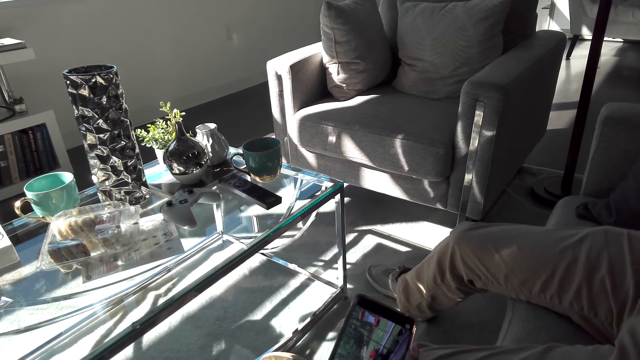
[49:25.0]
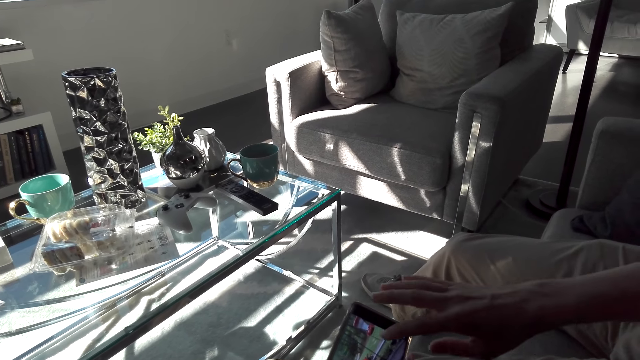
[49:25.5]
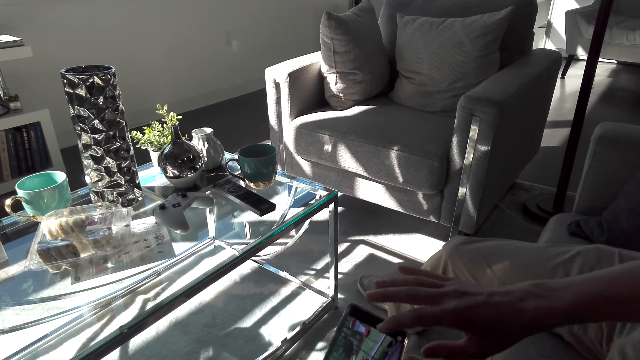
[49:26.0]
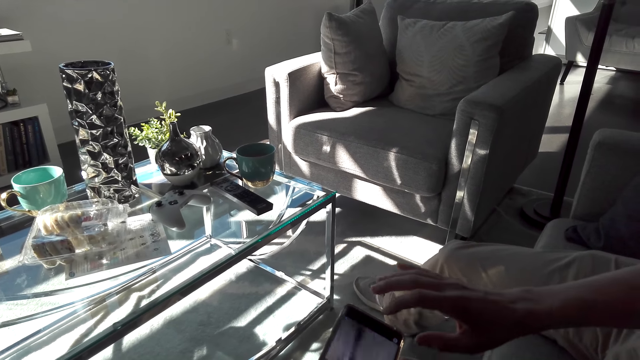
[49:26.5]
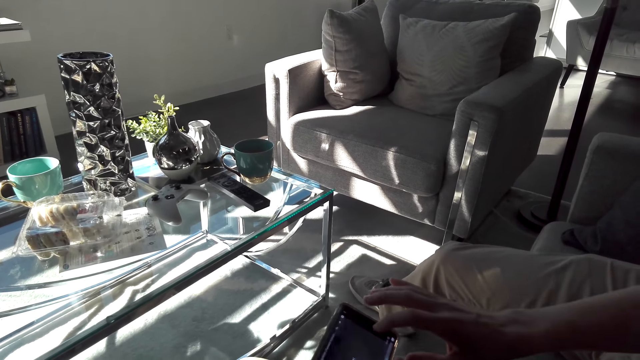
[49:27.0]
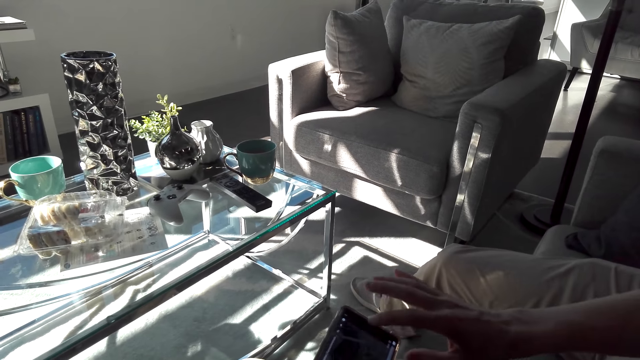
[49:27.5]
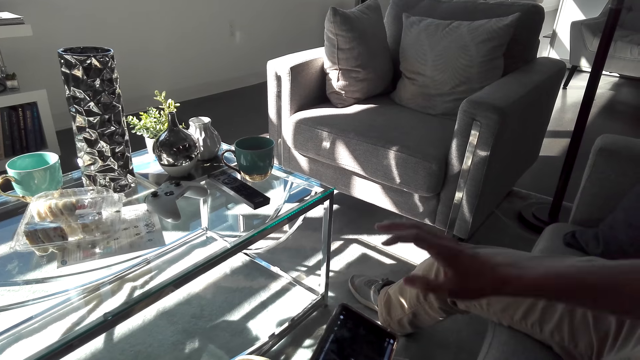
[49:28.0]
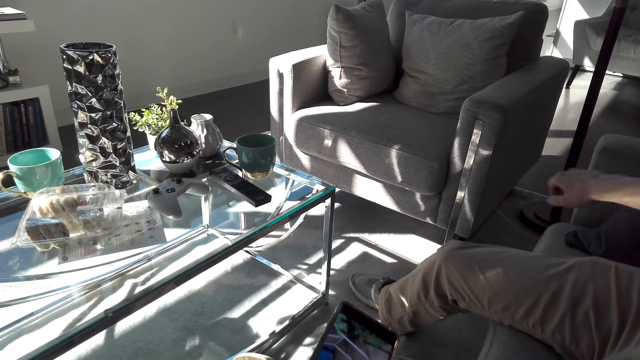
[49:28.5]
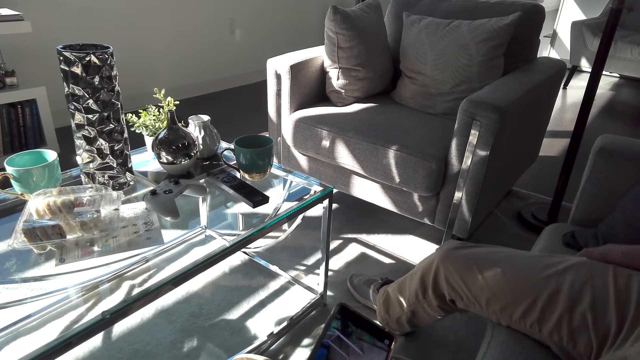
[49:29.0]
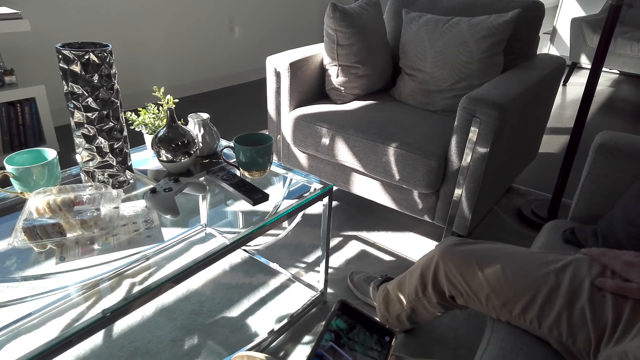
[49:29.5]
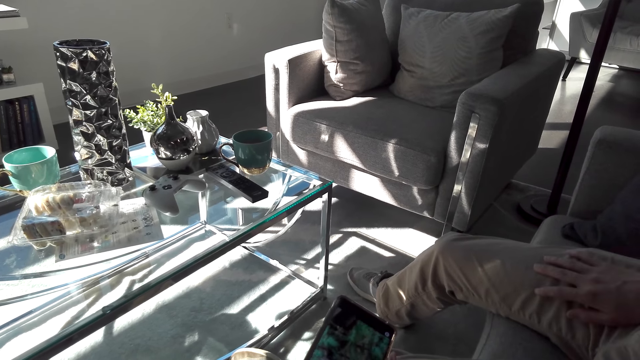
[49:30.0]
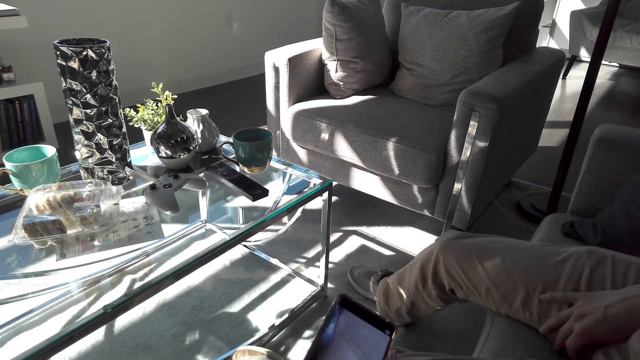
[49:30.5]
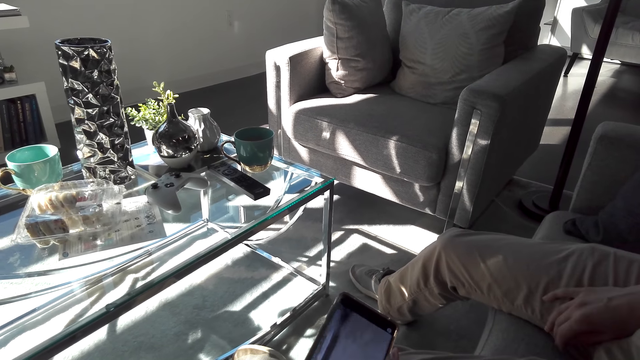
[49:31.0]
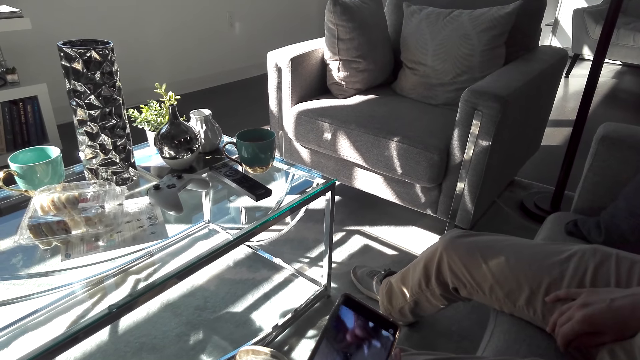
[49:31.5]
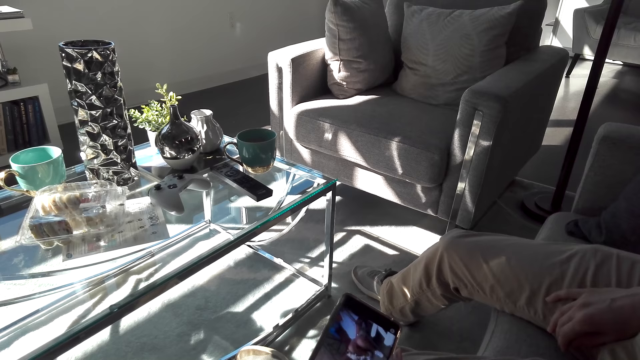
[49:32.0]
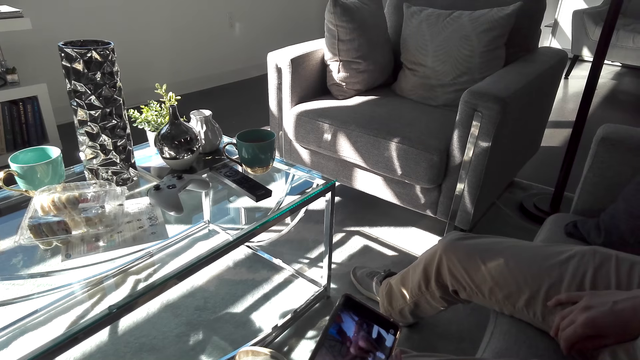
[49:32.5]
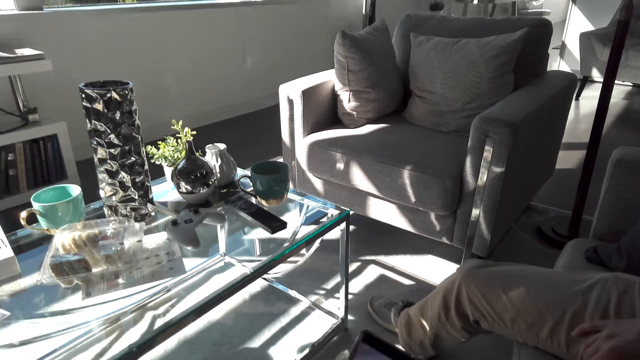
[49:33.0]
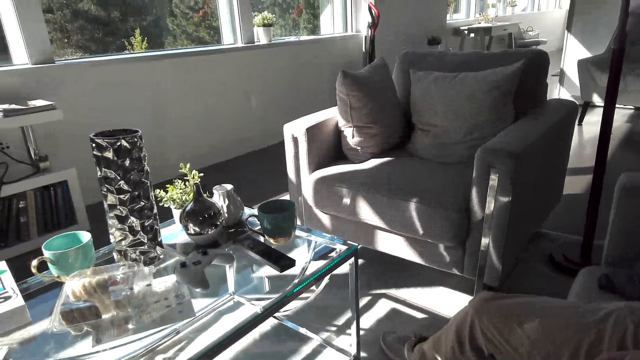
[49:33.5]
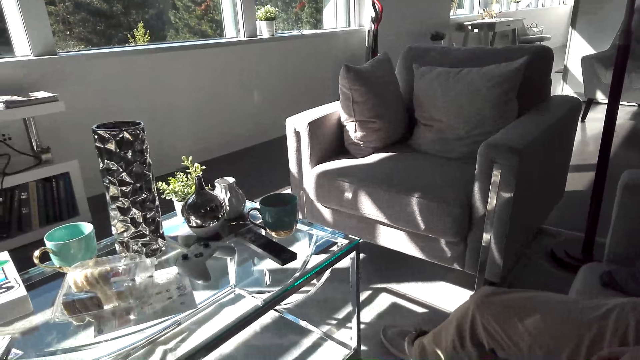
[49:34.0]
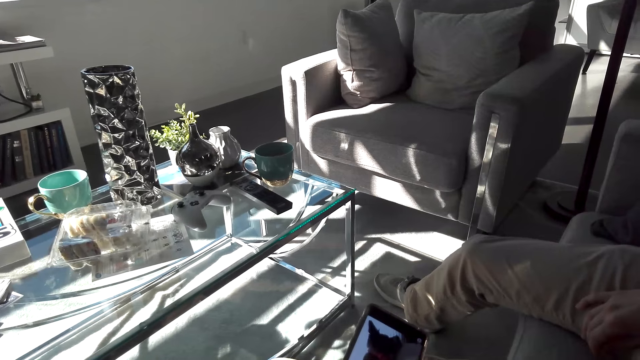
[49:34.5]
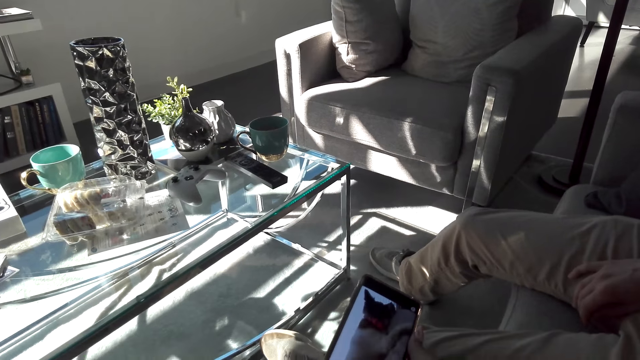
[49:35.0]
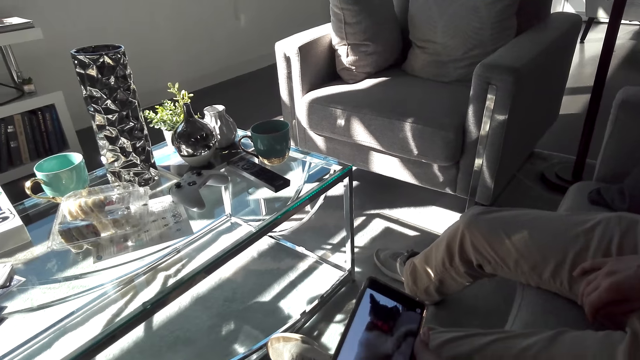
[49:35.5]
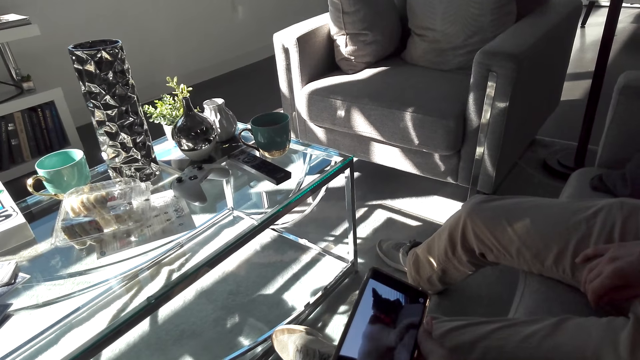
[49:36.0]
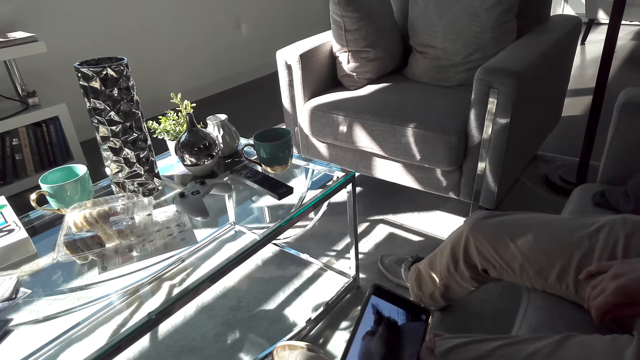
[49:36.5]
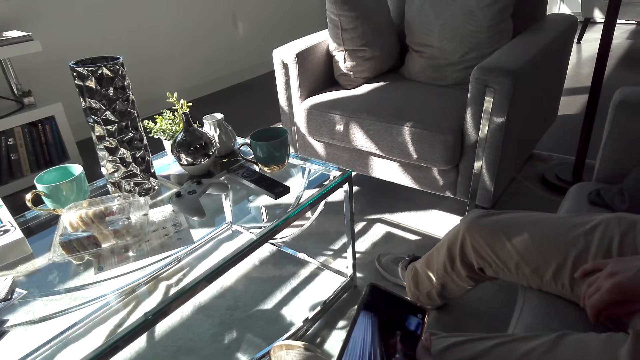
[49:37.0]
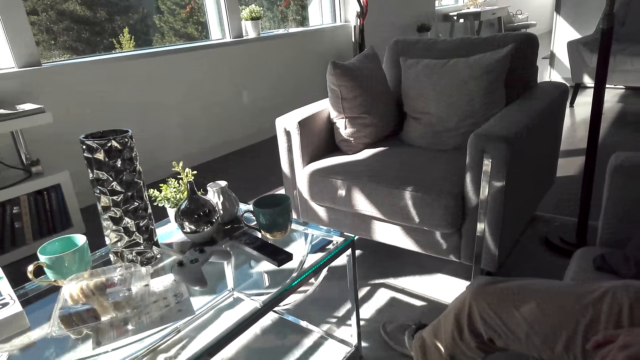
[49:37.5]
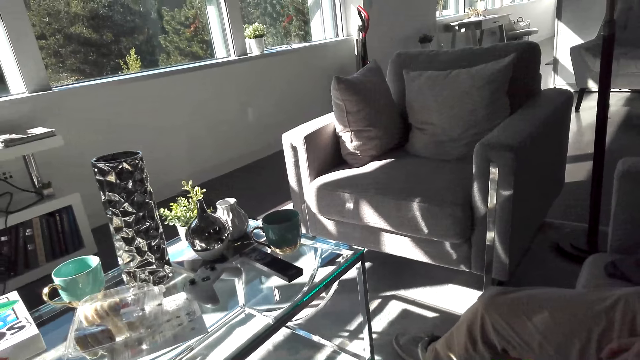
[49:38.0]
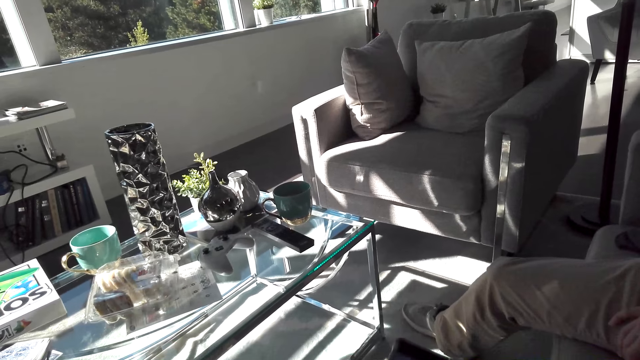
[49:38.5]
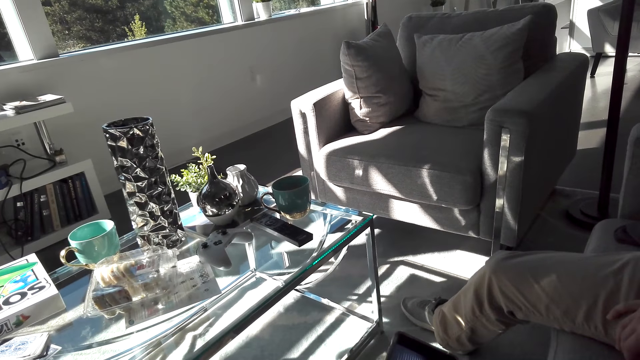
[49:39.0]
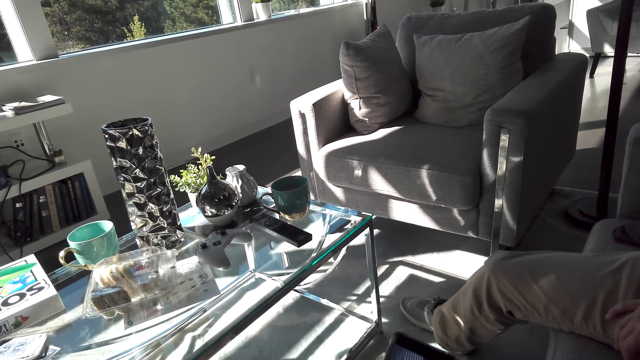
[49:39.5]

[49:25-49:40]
A man taps on the phone screen. The man moves his hand. The camera wearer uses the phone. The man holds his thigh. The camera wearer stares at the seat. They use the phone.

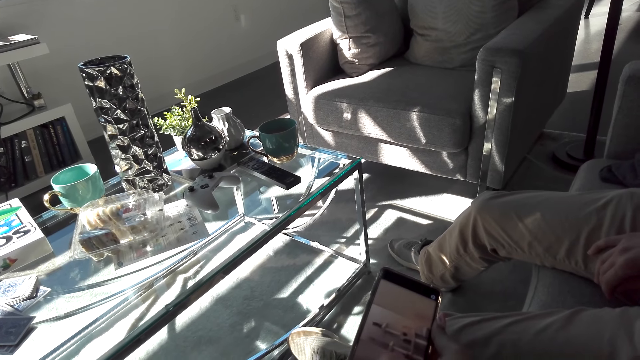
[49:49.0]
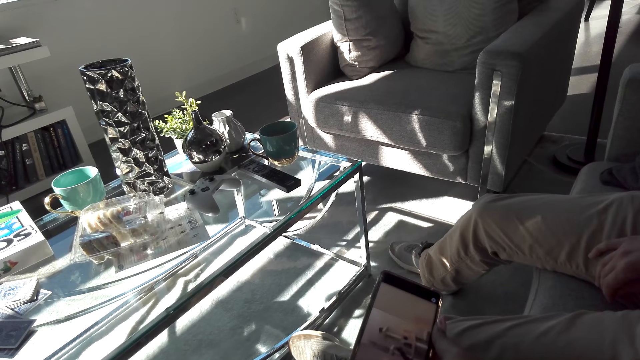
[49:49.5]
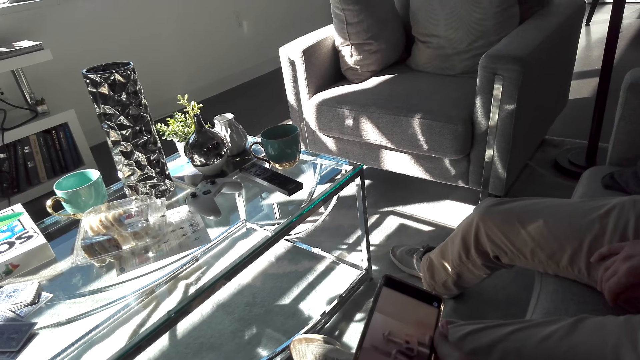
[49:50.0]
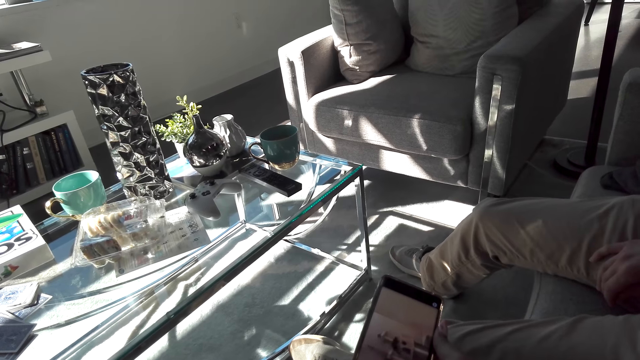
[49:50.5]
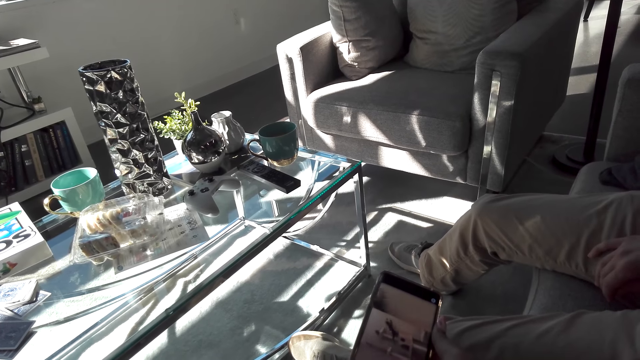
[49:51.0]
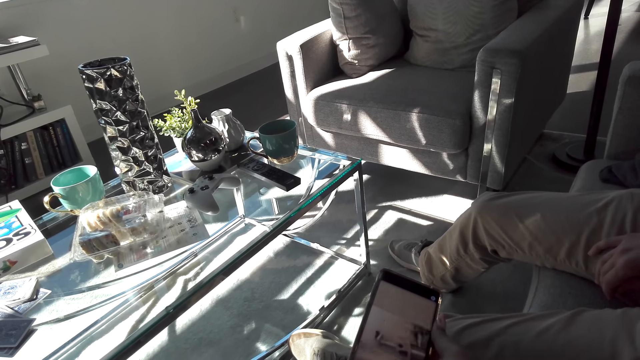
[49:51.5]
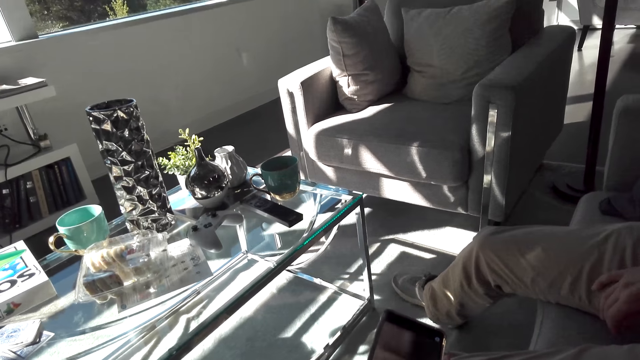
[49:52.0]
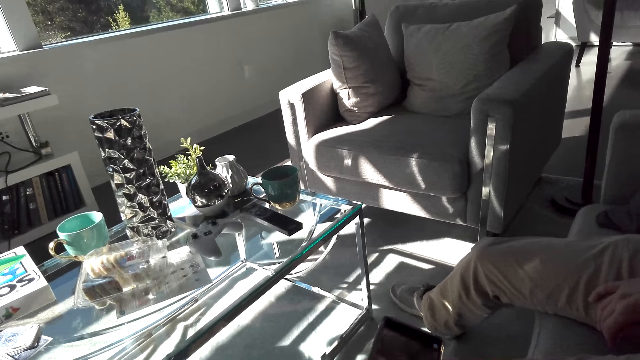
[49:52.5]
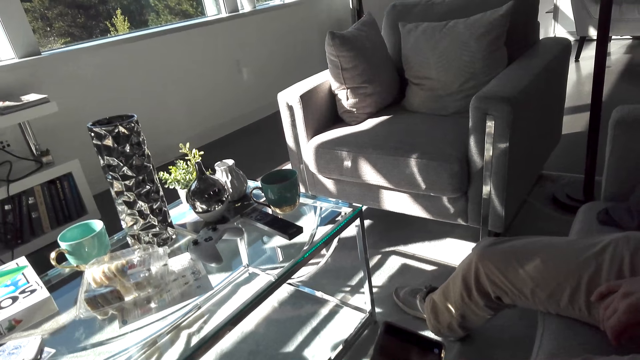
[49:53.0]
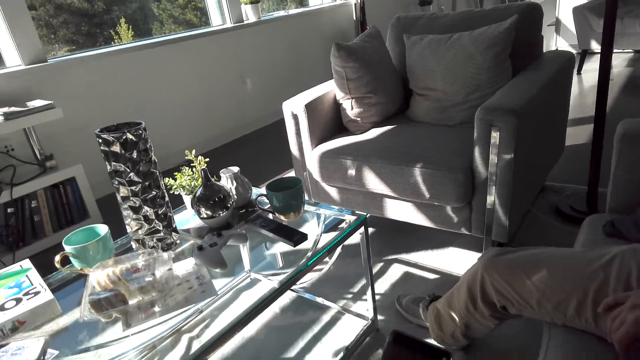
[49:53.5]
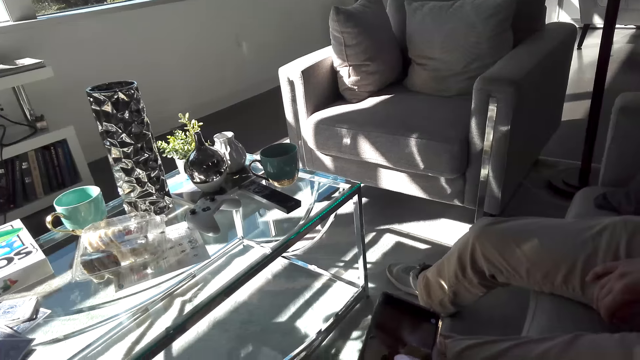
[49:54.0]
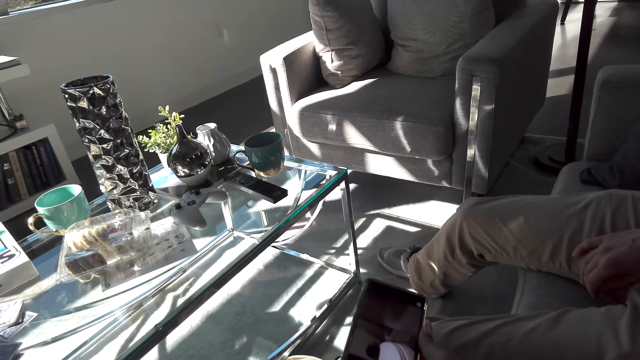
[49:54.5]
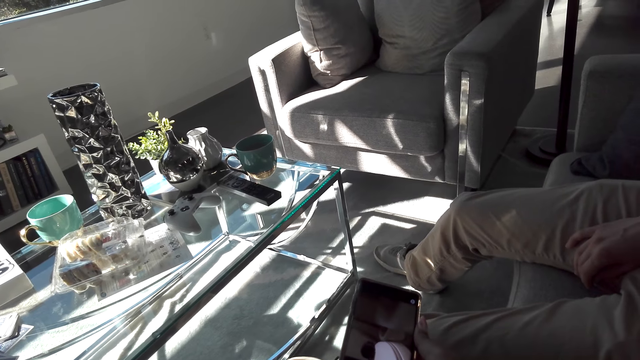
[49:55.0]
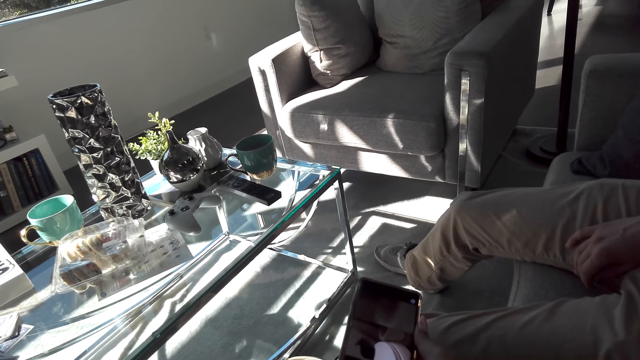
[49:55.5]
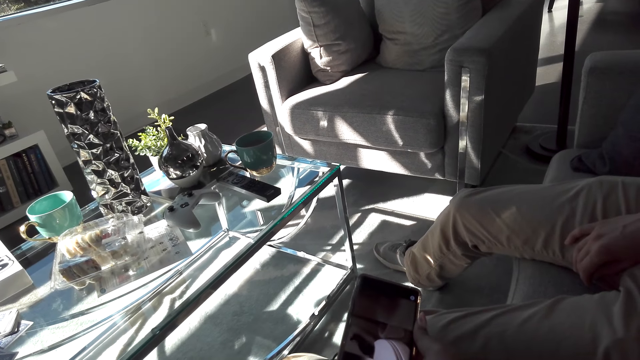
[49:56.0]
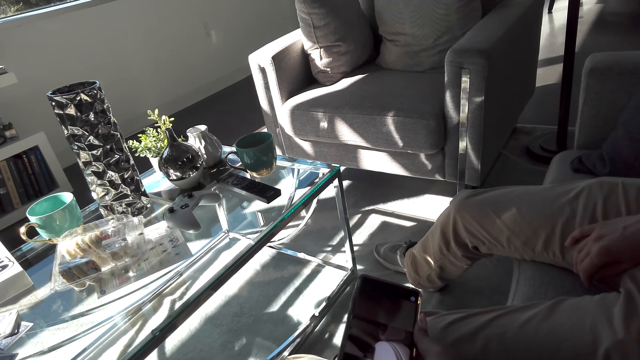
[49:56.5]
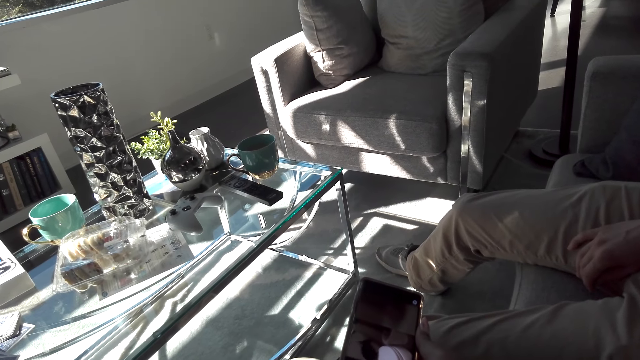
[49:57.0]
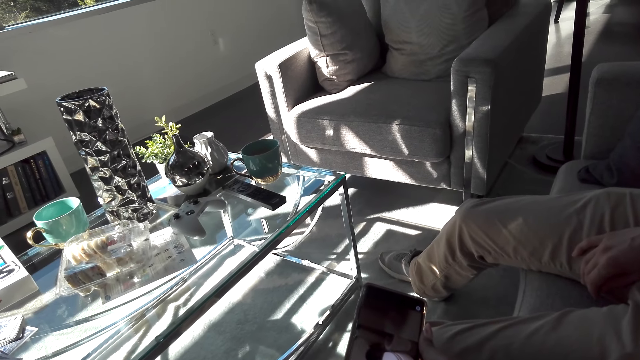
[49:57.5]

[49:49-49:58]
The camera wearer laughs out loud.
